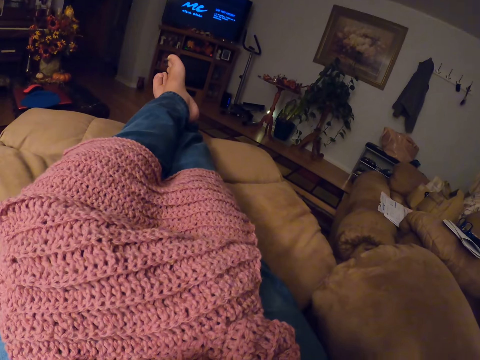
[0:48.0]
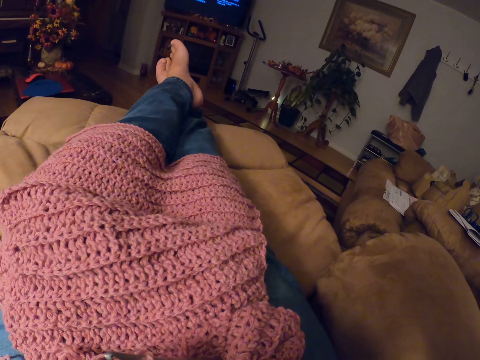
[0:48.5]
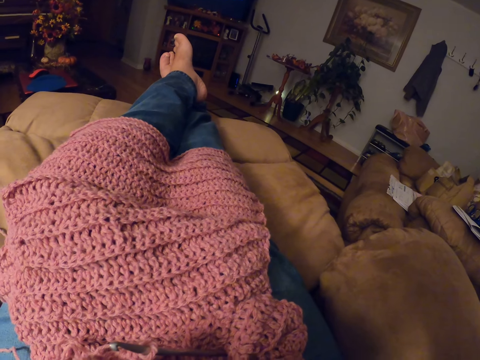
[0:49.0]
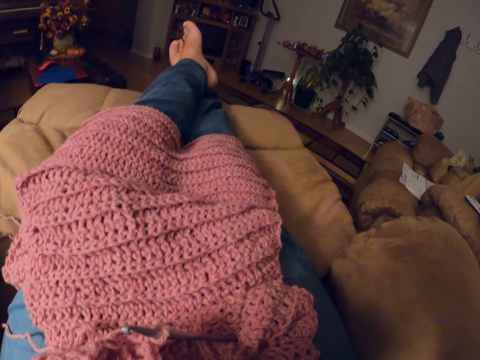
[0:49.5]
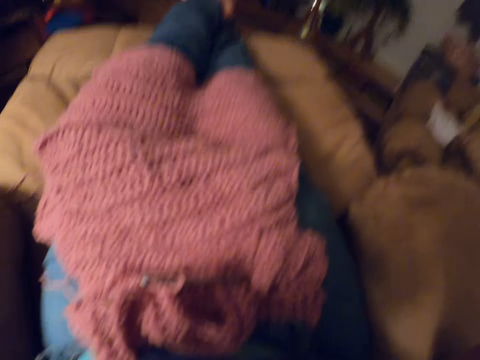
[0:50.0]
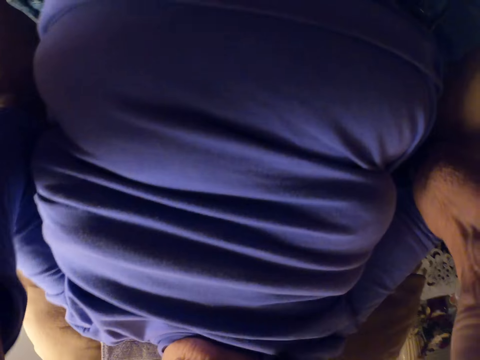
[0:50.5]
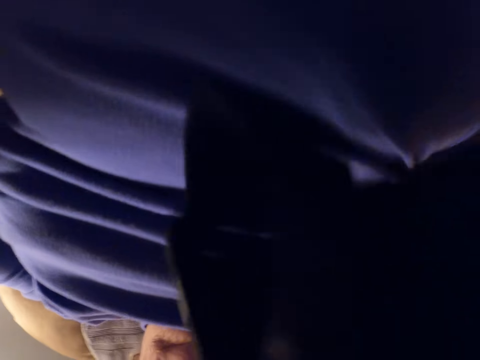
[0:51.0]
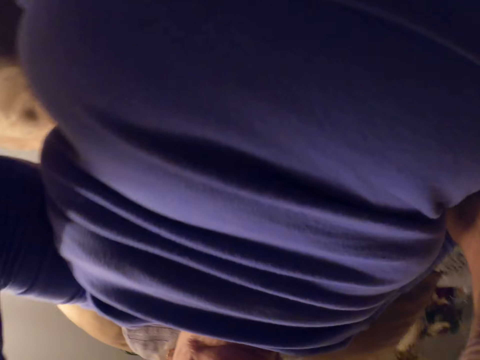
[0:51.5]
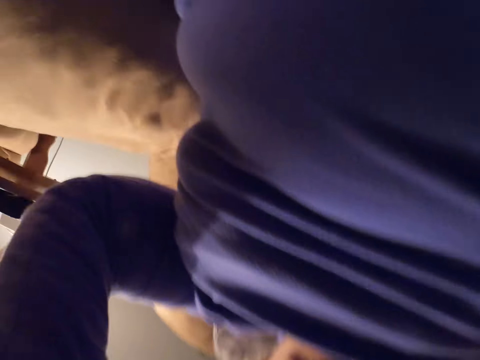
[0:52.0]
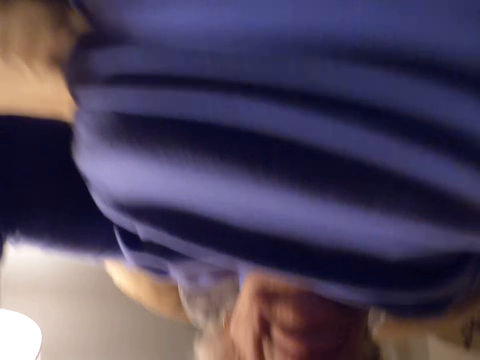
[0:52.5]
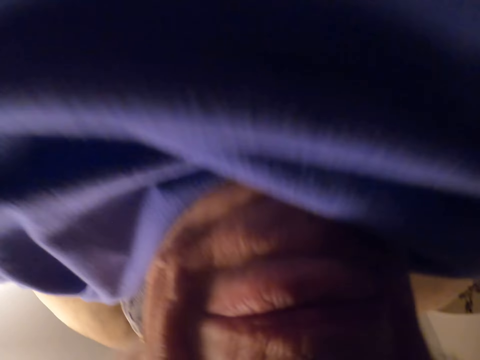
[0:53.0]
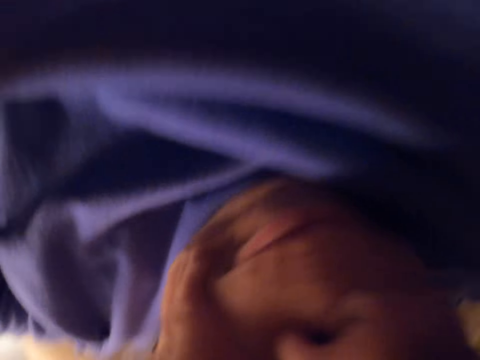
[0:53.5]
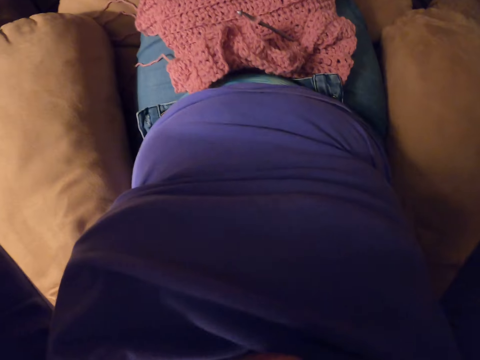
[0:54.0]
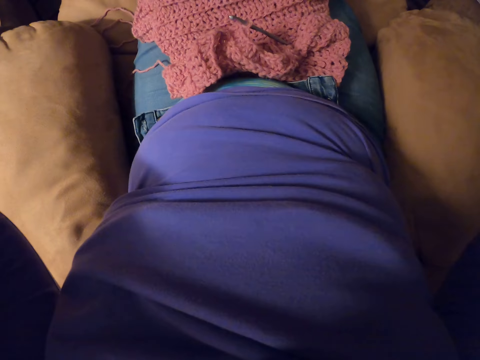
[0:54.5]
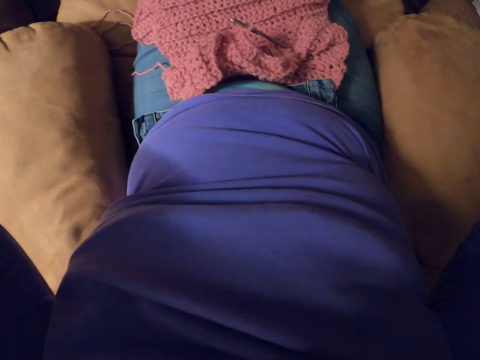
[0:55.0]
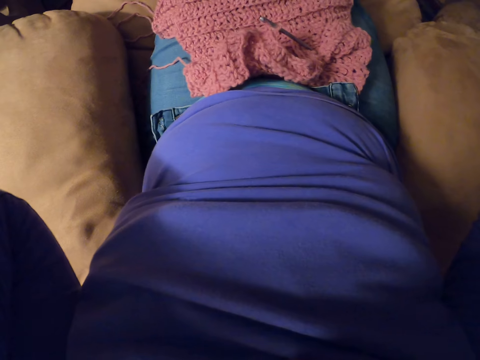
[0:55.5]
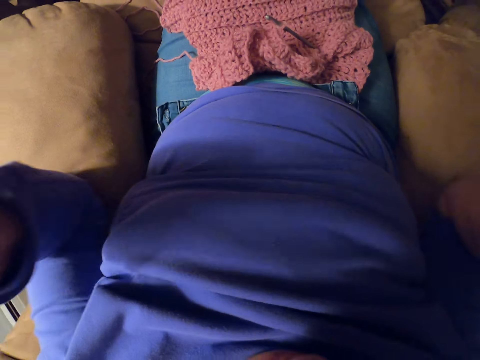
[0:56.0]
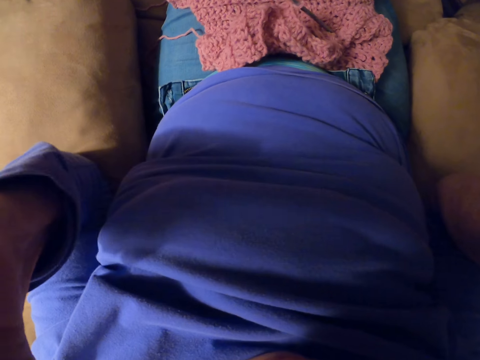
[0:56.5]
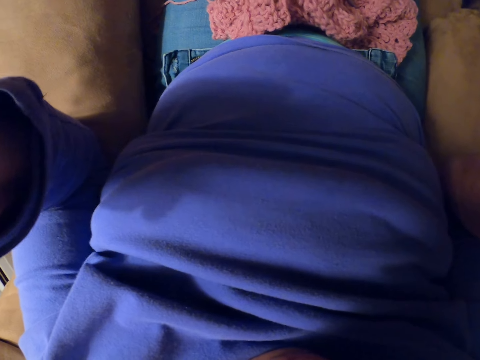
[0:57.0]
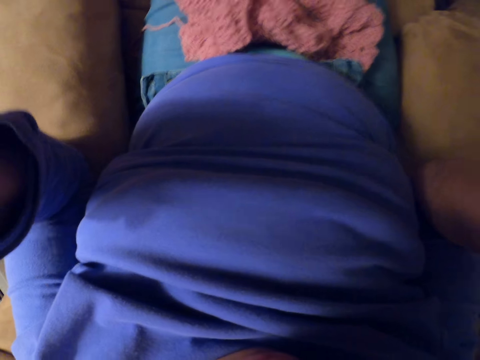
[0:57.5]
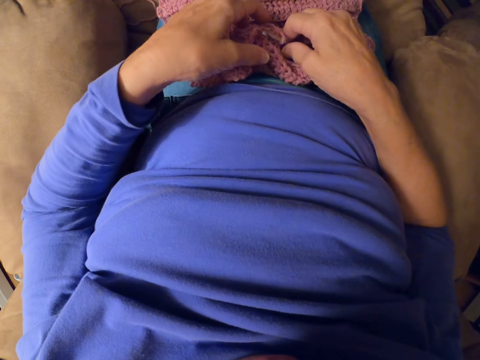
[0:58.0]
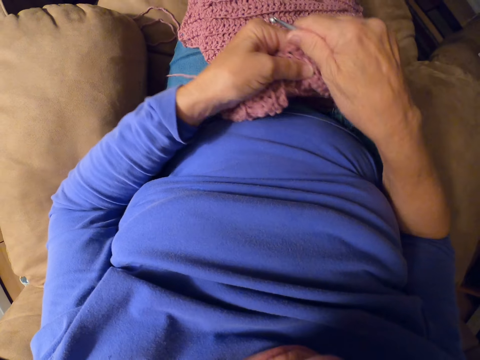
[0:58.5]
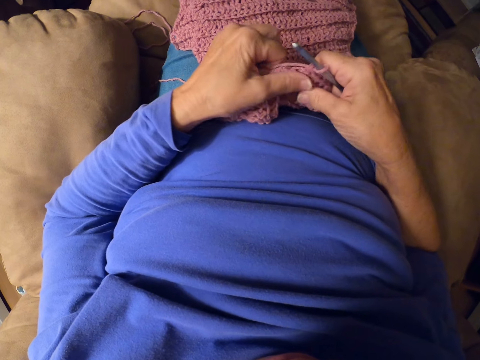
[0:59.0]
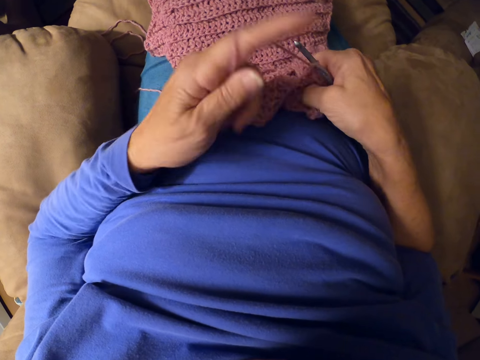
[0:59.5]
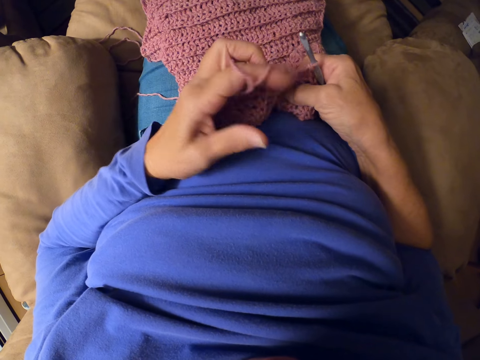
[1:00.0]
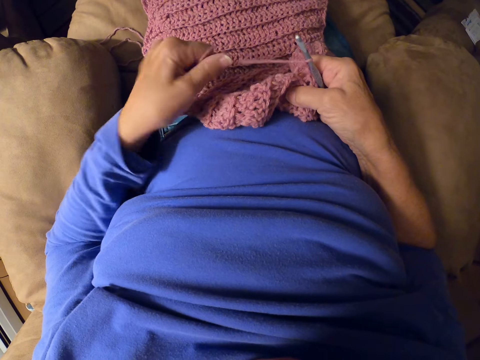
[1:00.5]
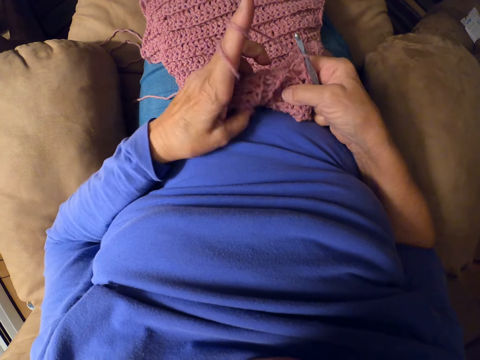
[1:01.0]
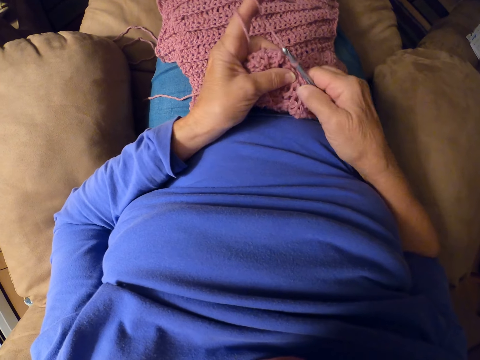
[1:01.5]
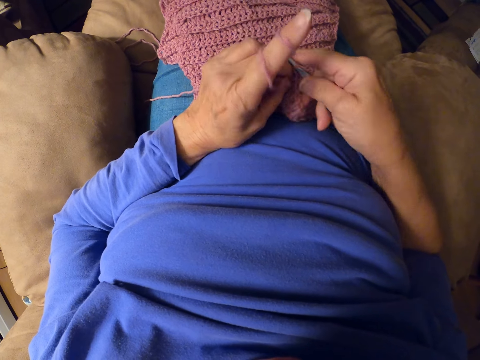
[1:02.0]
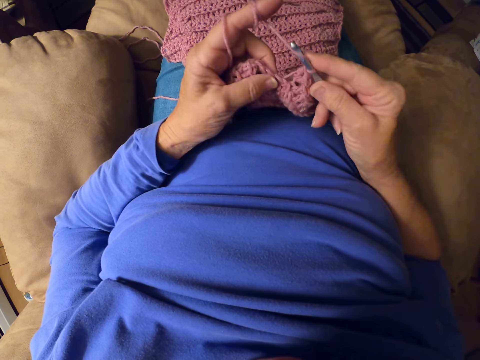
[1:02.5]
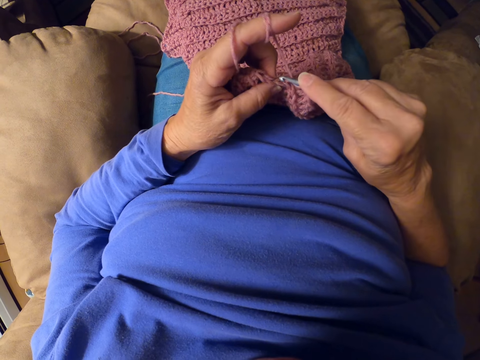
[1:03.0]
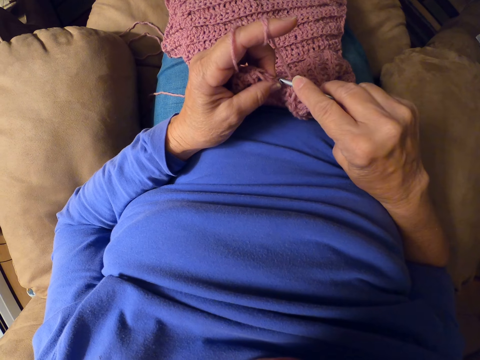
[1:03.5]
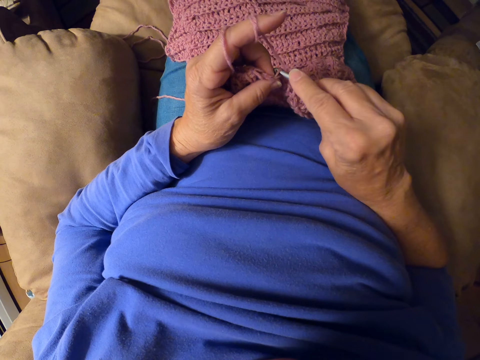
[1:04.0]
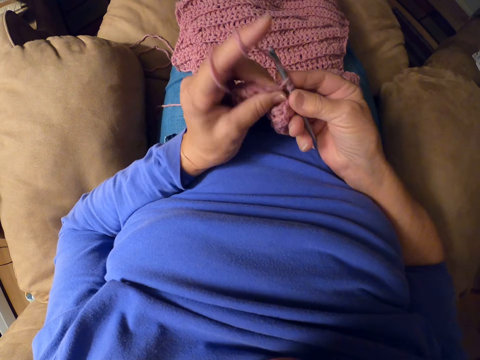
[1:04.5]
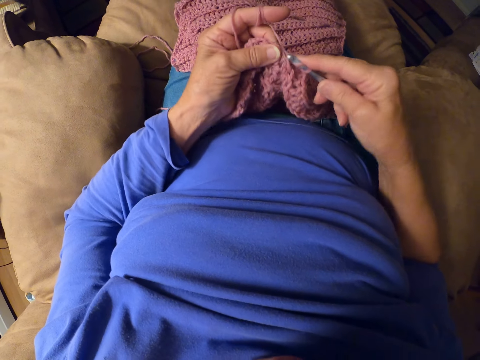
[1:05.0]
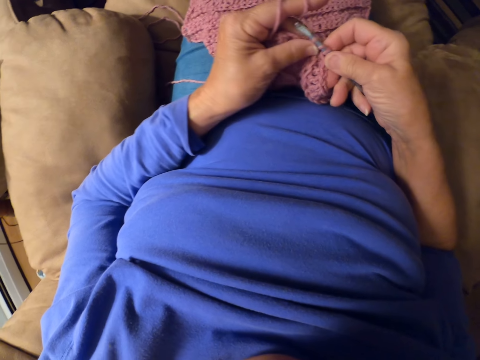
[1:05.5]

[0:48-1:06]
The camera wearer picks up the crochet together with the crochet hook from her thighs. She wraps the yarn around her left fingers. She resumes crocheting the yarn with the crochet hook.

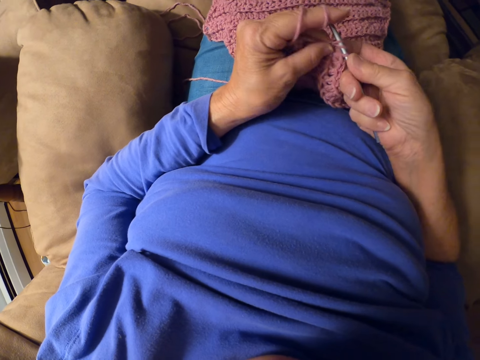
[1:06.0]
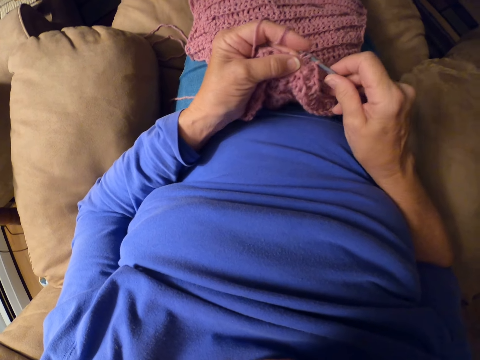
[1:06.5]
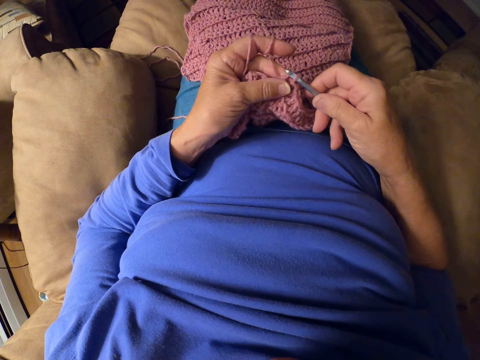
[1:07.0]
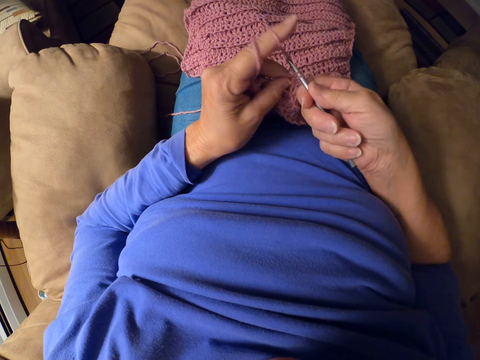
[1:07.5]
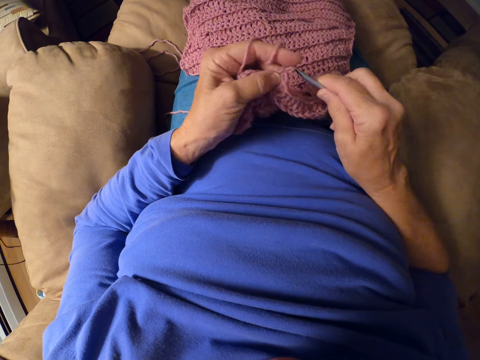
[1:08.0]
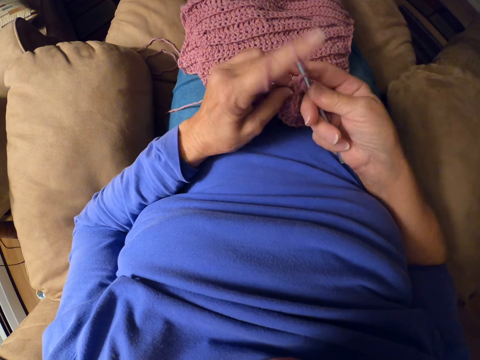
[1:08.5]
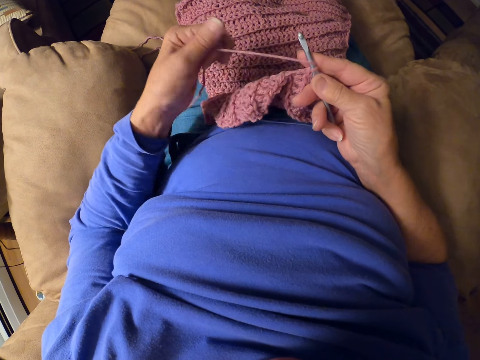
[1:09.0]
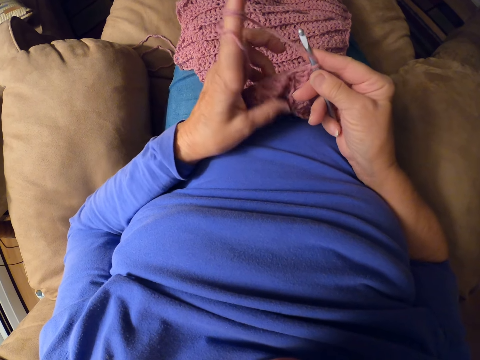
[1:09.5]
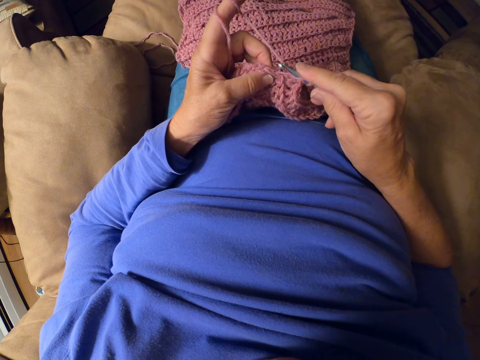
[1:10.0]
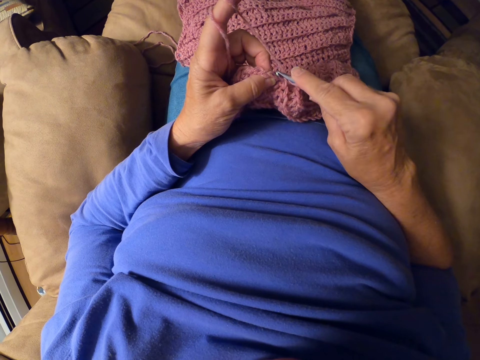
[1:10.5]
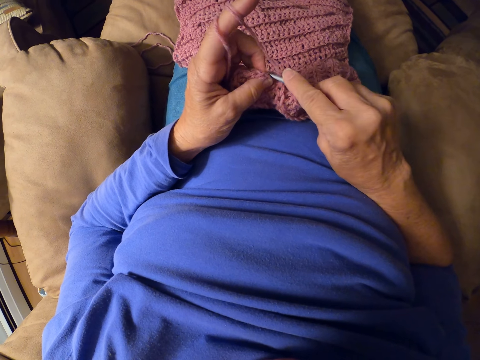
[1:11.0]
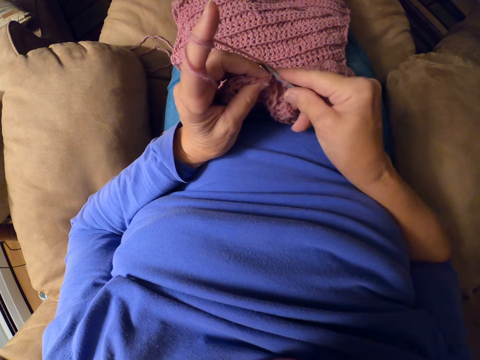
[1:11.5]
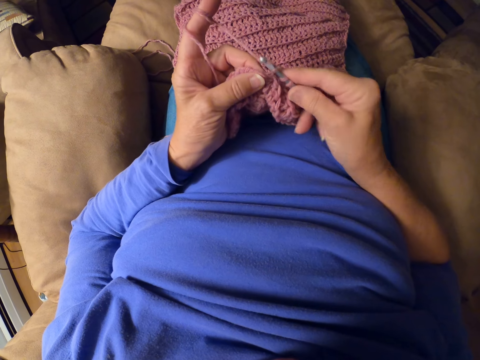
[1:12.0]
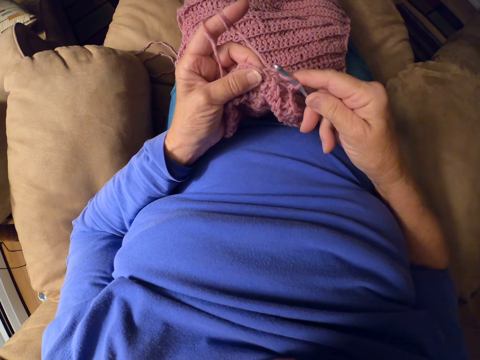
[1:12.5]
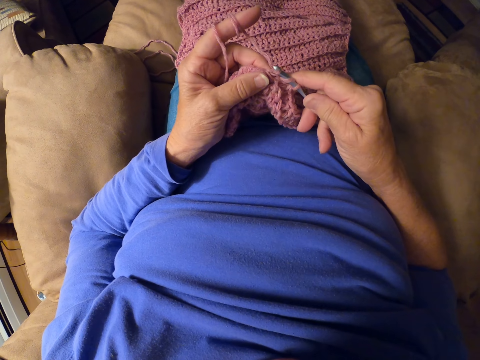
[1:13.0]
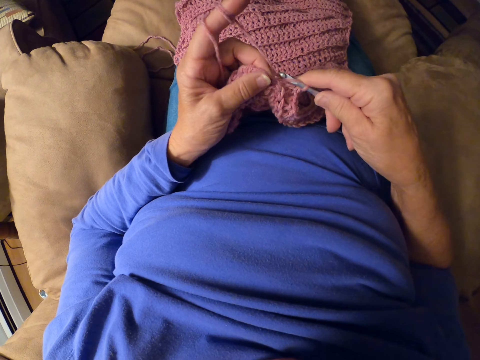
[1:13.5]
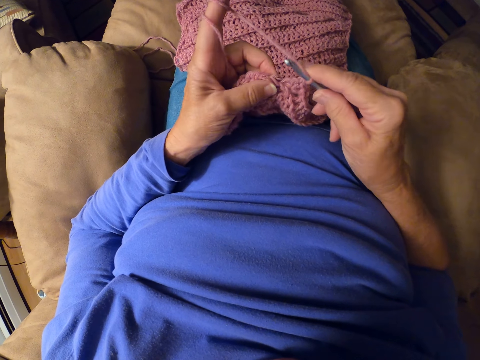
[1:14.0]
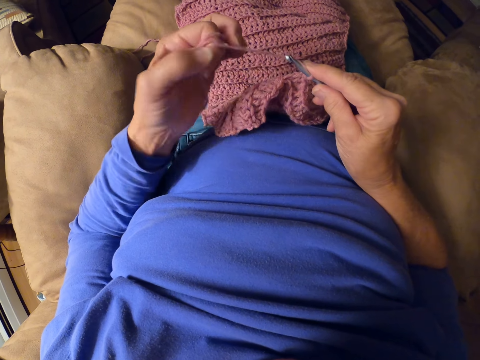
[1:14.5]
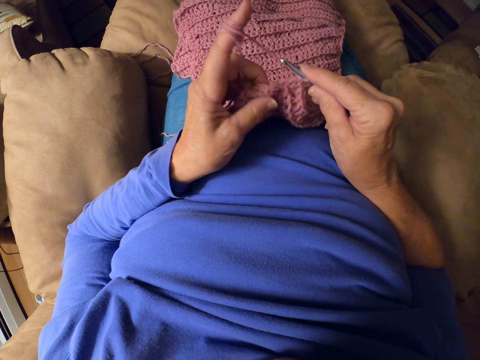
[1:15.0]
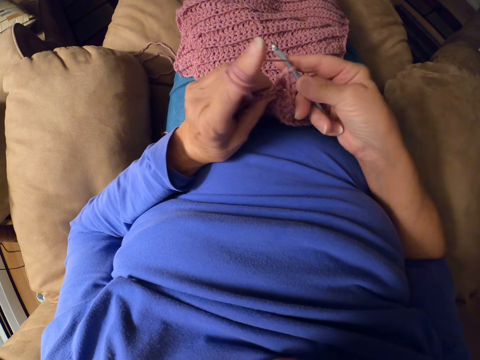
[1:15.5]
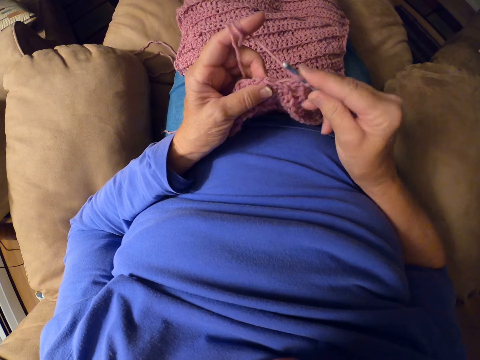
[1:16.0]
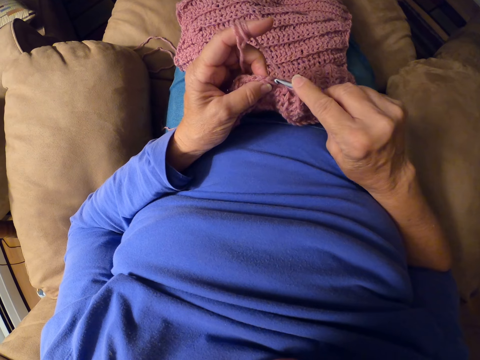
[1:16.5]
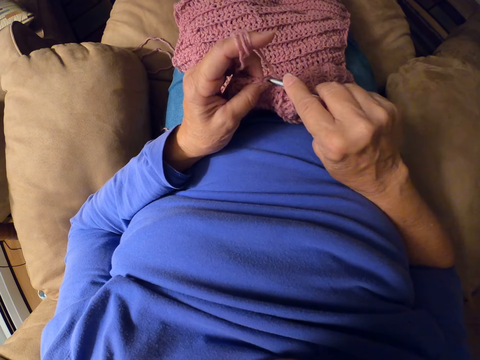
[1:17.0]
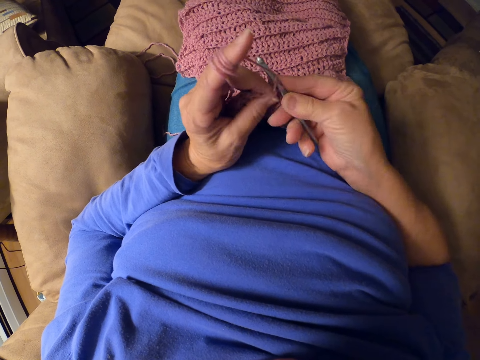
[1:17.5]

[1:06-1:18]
The camera wearer wraps the yarn around her left fingers. She resumes crocheting the yarn with the crochet hook. She wraps the yarn around her left fingers. She resumes crocheting the yarn with the crochet hook.
